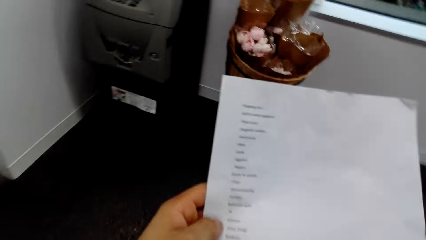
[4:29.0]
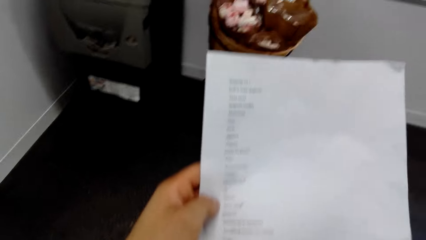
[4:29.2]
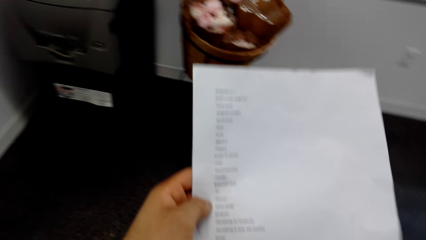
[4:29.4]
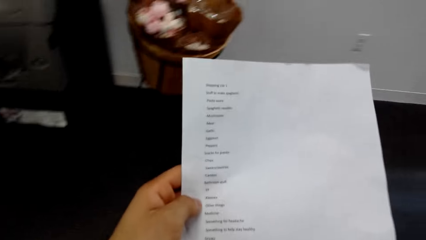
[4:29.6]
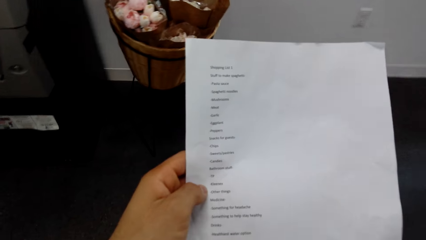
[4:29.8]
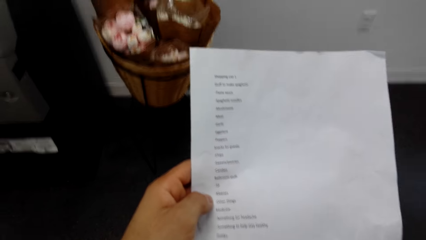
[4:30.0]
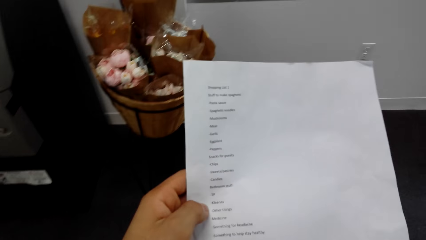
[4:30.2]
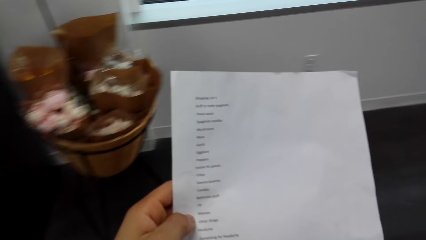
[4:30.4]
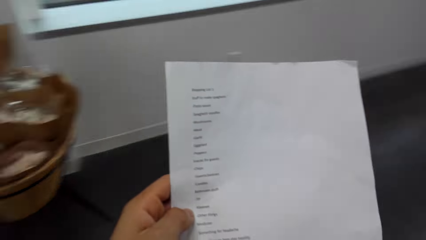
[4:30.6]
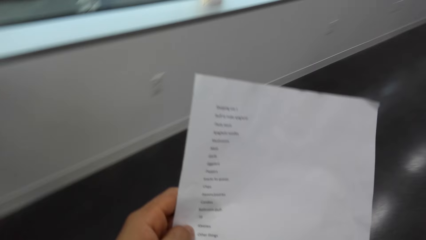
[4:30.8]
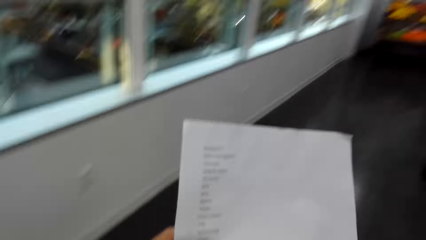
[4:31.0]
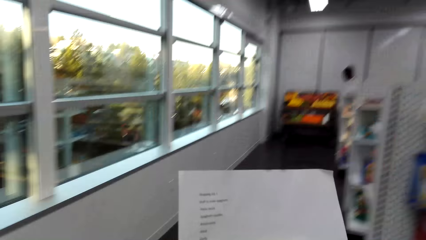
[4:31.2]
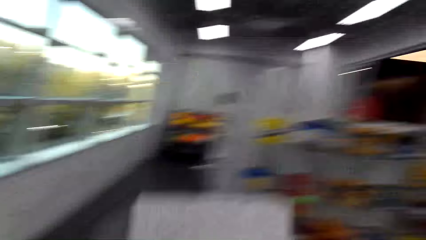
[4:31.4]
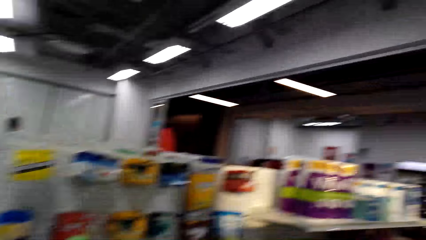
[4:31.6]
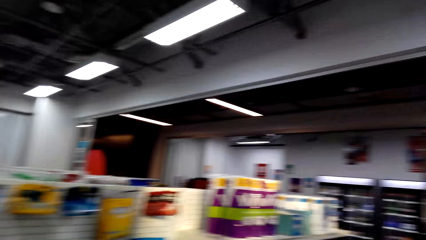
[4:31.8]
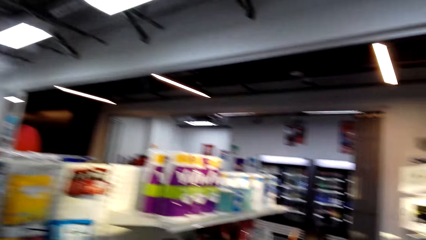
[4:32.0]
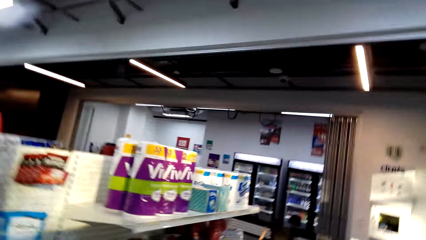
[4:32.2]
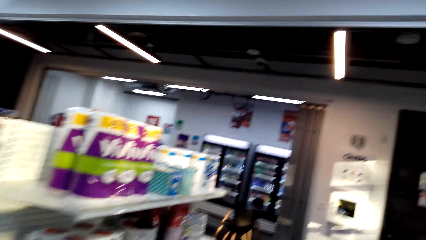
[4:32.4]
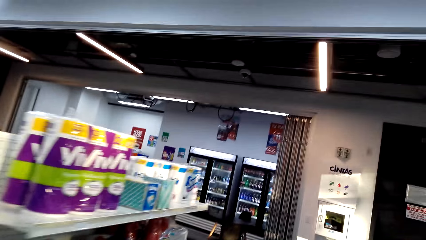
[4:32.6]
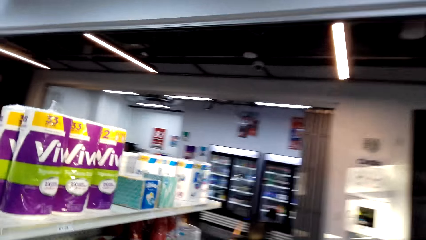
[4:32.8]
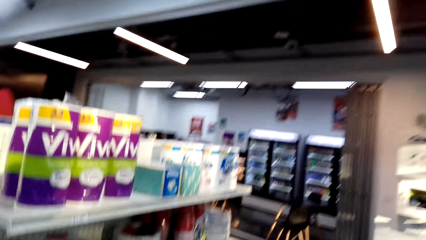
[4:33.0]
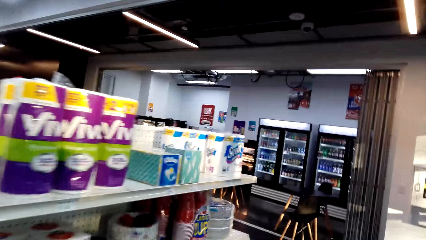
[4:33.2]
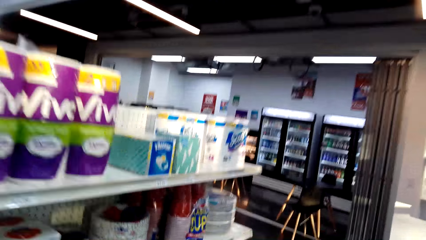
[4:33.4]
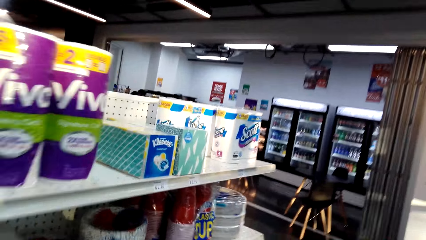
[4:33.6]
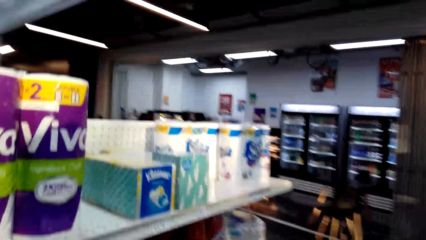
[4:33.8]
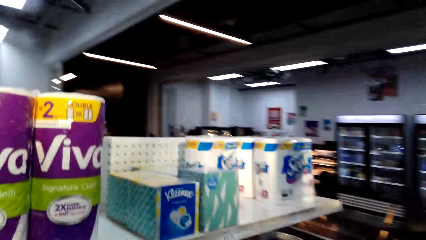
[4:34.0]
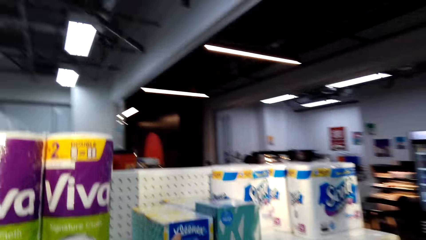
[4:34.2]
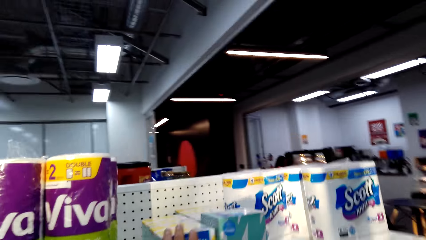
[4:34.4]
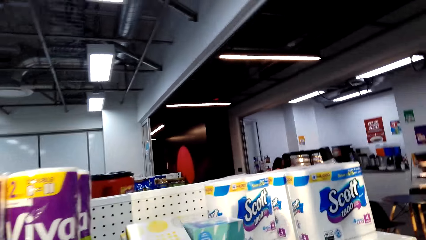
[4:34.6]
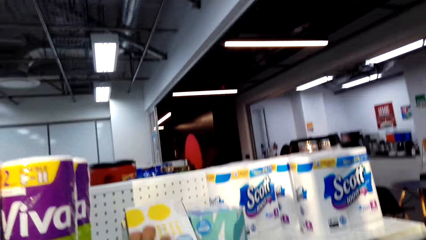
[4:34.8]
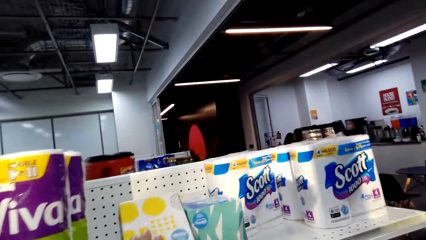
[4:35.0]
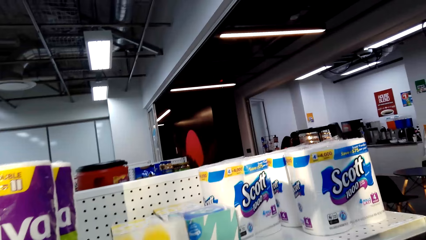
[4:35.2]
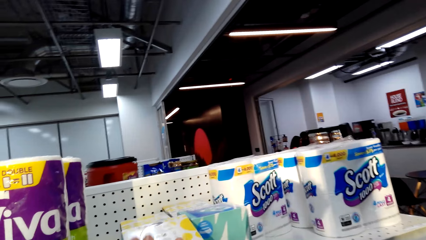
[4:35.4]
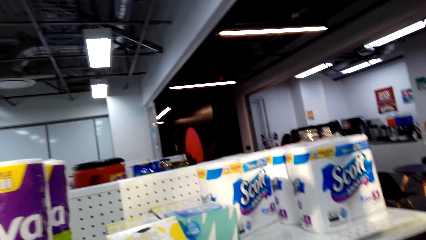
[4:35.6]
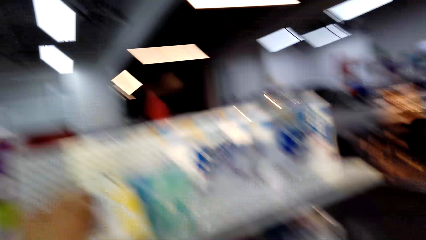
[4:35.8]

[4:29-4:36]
The camera wearer picks a pack of serviettes from the shelf.

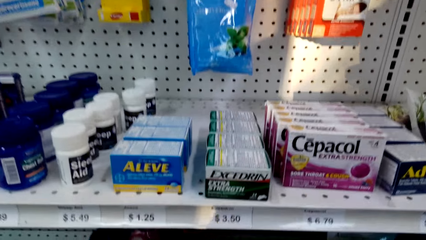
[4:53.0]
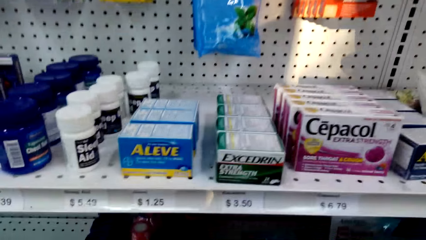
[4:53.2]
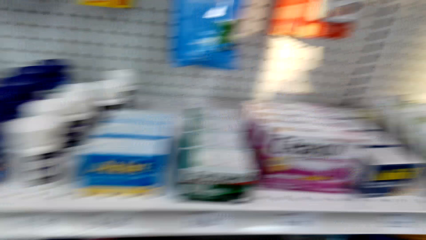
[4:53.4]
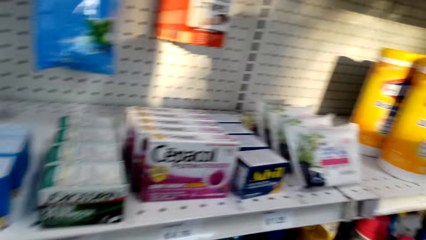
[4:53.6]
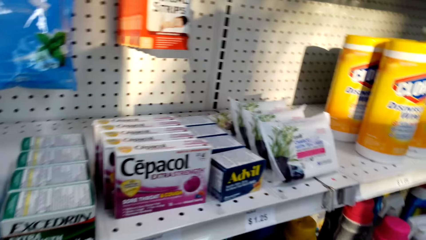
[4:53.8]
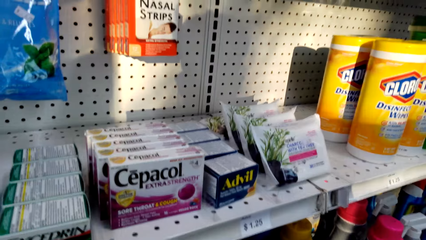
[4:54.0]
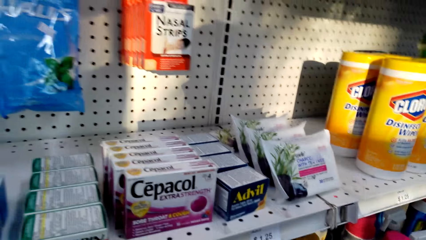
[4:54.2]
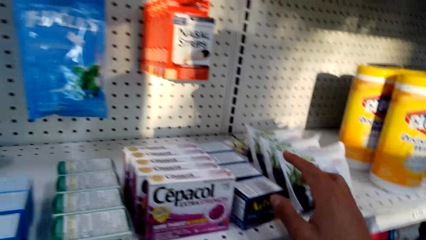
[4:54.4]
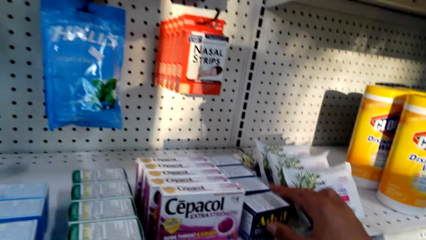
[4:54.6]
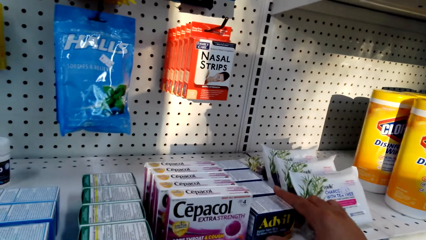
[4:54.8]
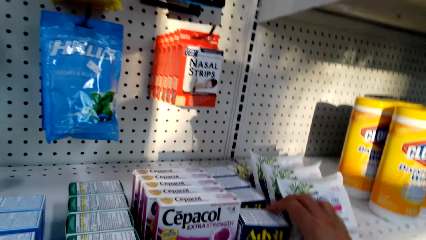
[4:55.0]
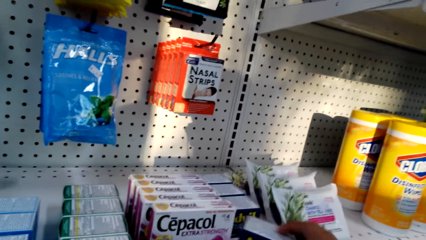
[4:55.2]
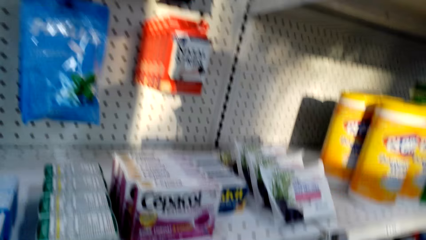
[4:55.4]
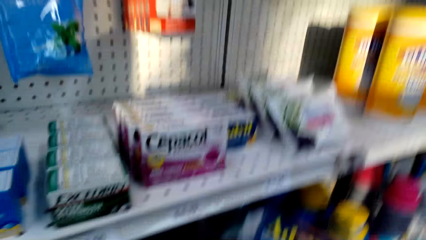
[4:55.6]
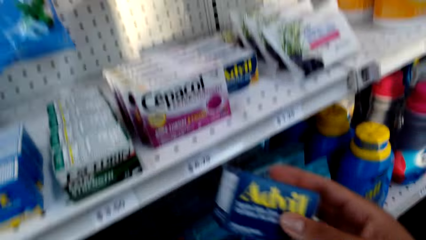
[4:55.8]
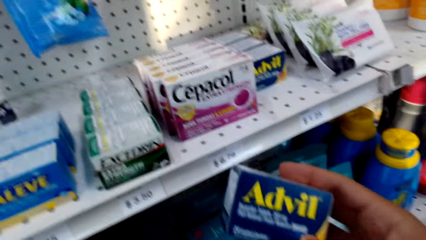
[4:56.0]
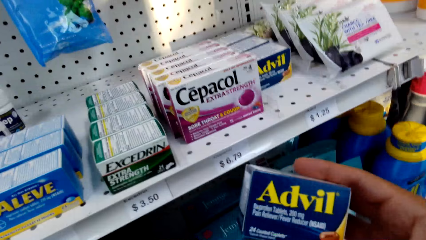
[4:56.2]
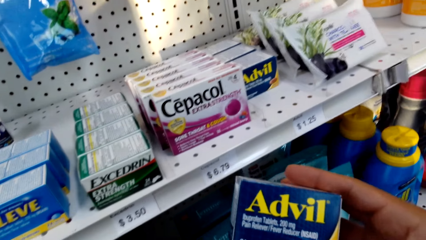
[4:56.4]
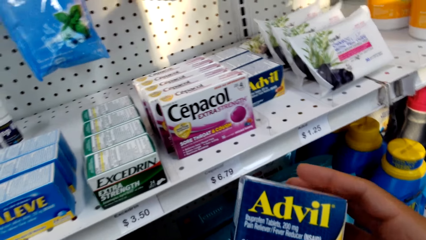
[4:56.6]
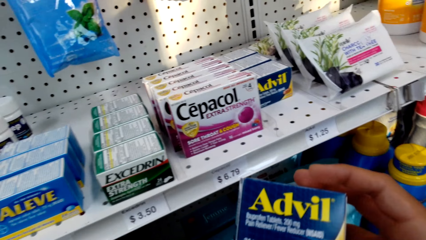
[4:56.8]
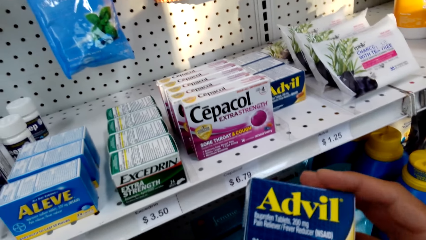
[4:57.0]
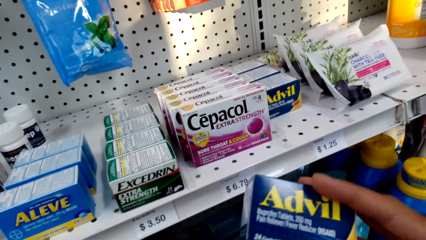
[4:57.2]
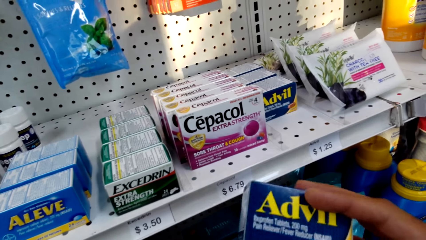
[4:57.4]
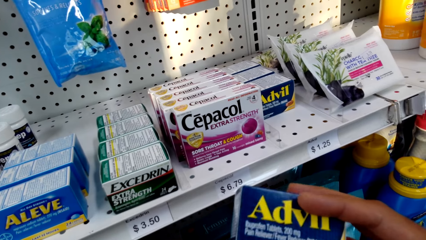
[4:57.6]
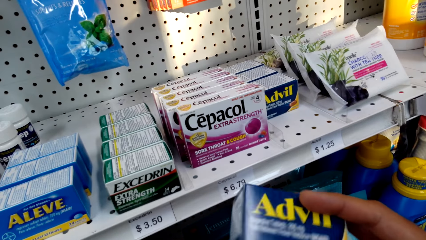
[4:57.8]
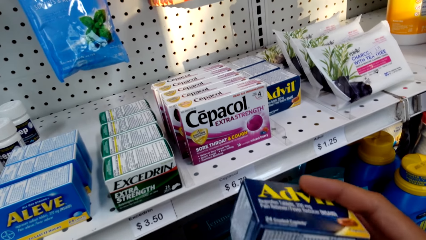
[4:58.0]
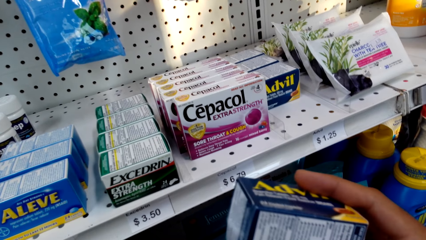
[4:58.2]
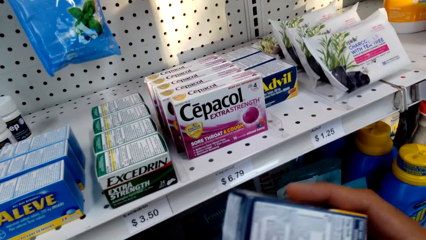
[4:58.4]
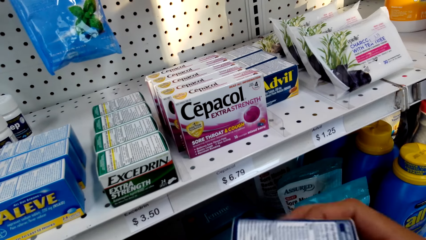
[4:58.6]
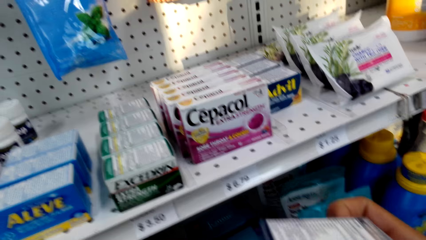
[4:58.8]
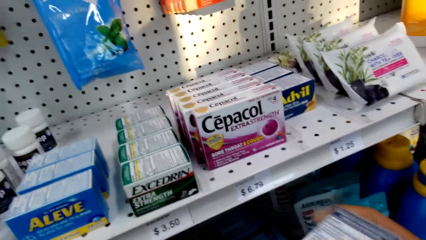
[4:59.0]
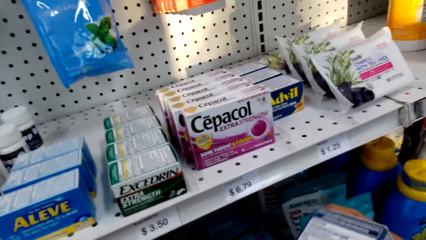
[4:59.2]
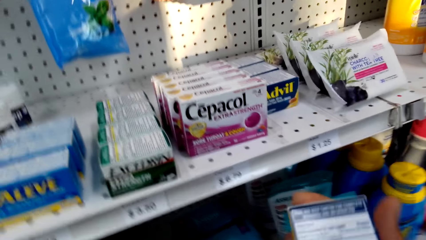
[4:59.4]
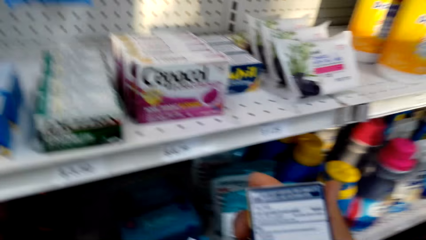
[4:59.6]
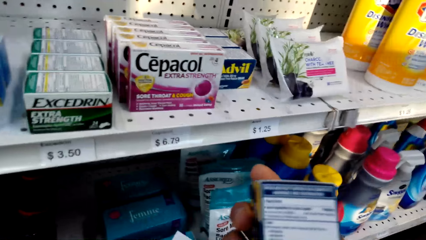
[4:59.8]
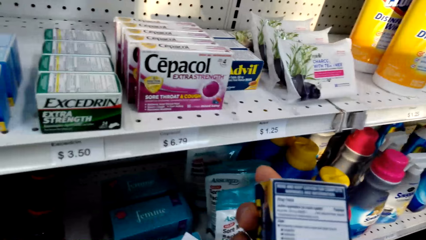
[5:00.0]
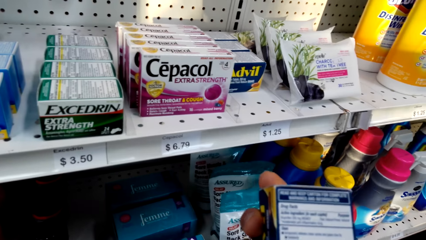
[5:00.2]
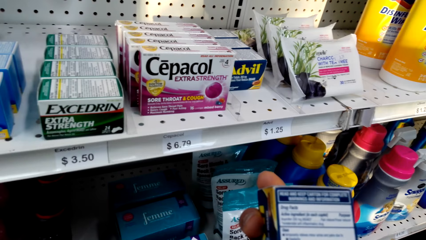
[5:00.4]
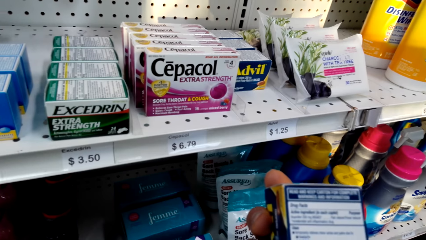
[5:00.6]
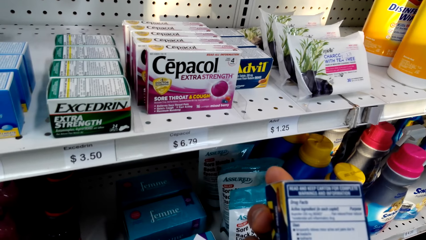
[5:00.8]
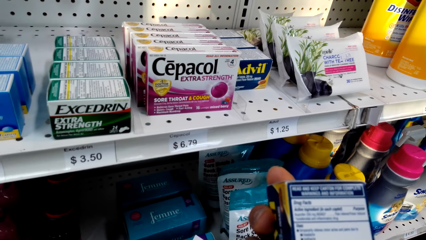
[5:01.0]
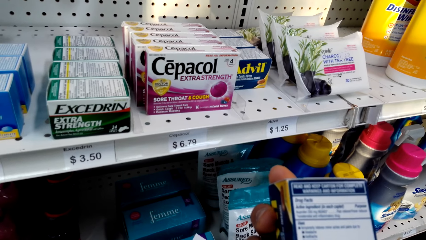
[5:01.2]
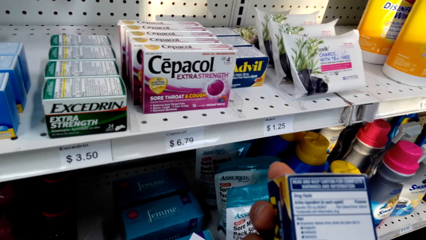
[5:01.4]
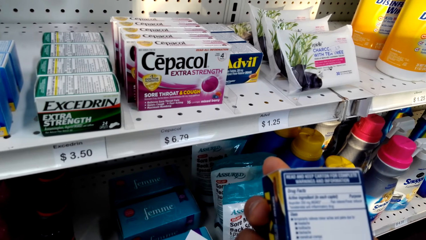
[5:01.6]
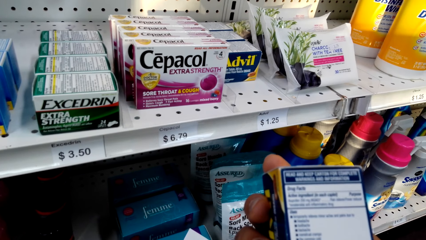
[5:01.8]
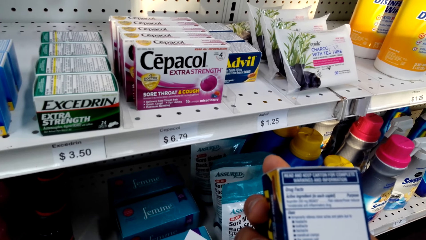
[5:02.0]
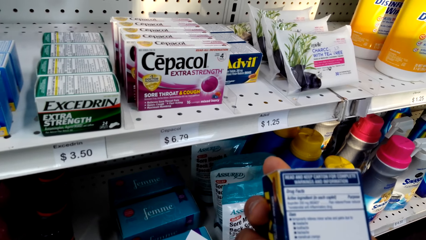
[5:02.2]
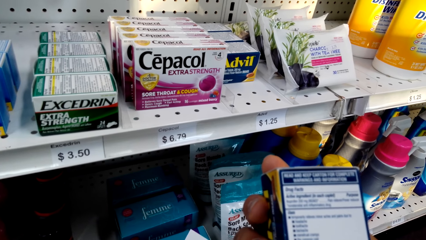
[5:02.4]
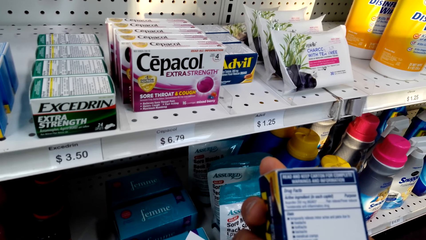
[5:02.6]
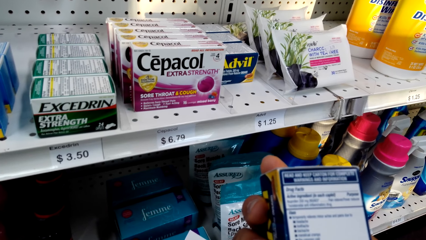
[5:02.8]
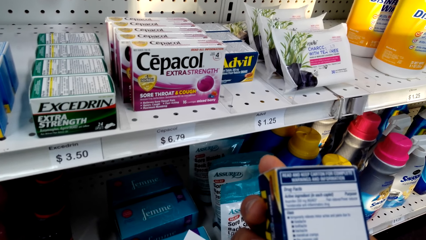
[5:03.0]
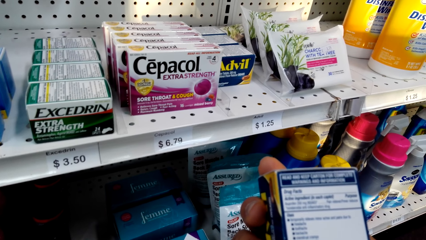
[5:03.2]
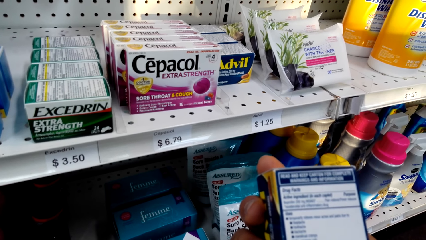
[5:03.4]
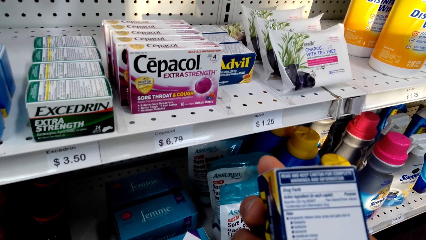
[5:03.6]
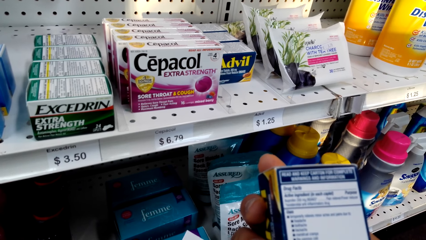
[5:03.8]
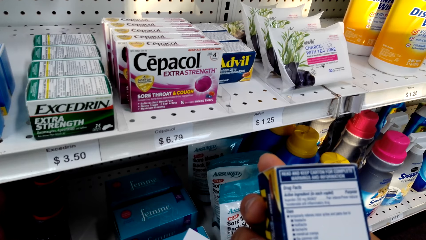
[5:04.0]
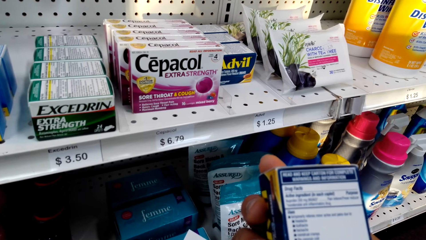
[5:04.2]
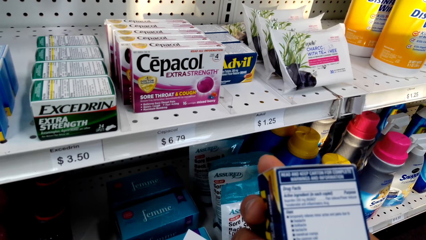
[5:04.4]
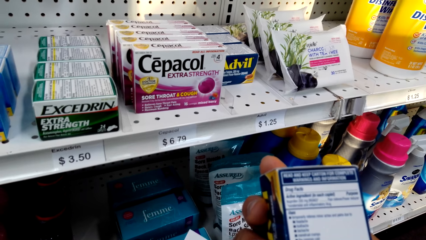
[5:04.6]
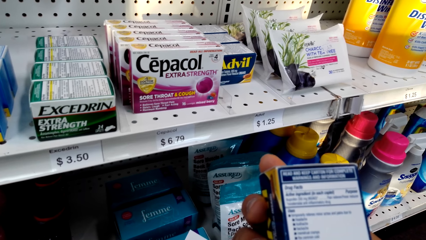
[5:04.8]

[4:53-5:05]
The camera wearer picks a packet of medicine on the shelf with the right hand. They look at the packet of medicine, turn the packet of medicine with the hand and look at the packet of medicine.
